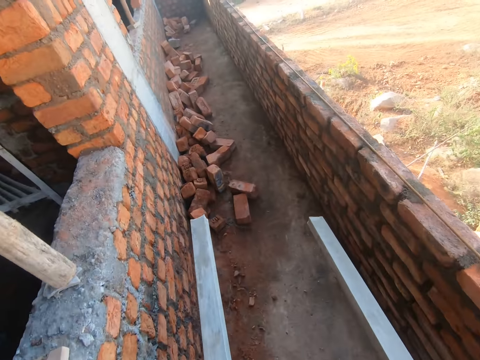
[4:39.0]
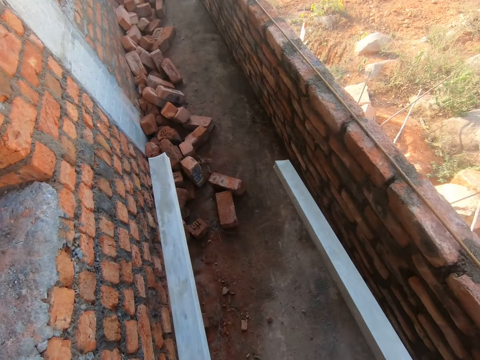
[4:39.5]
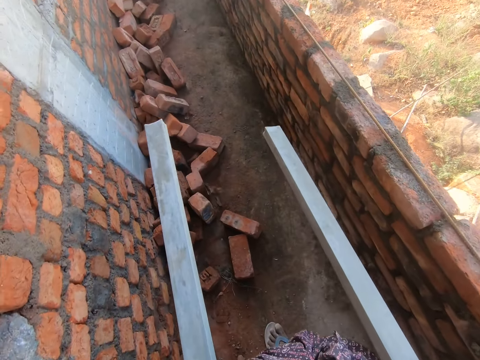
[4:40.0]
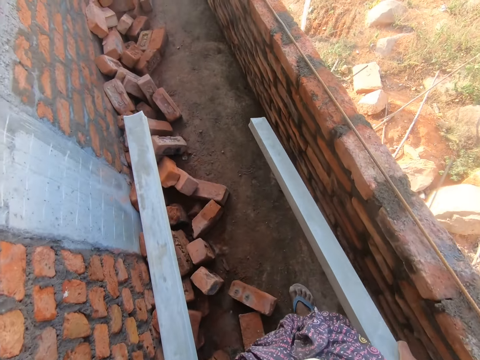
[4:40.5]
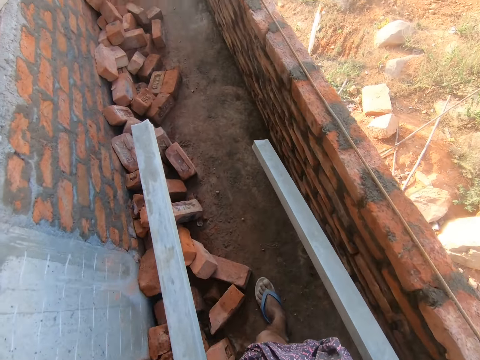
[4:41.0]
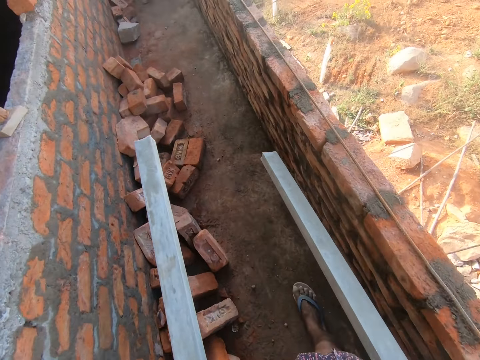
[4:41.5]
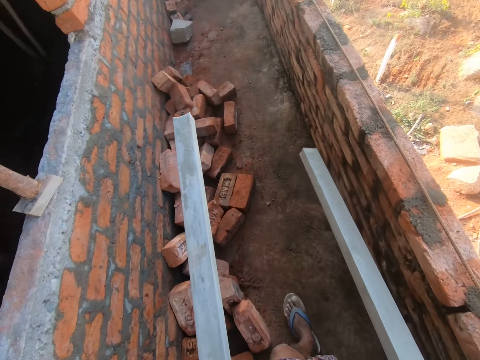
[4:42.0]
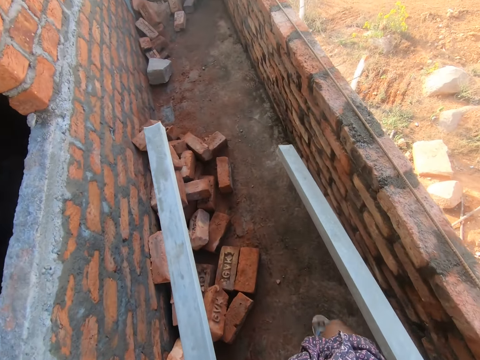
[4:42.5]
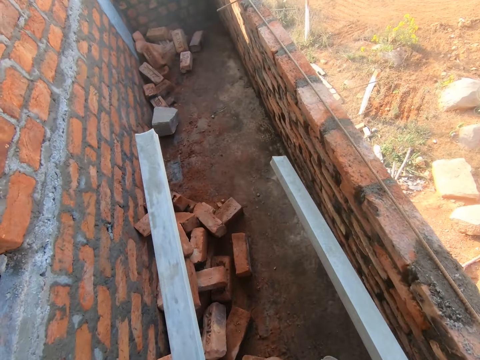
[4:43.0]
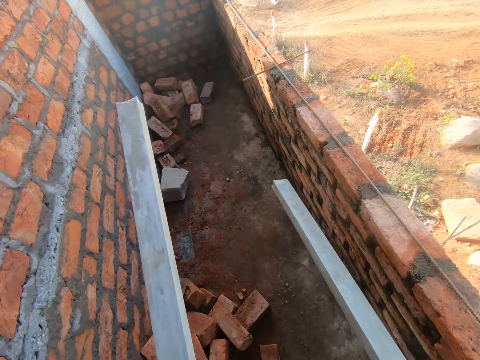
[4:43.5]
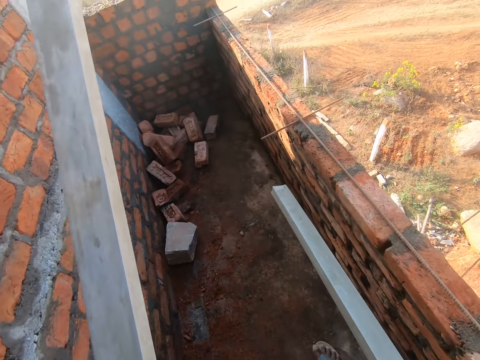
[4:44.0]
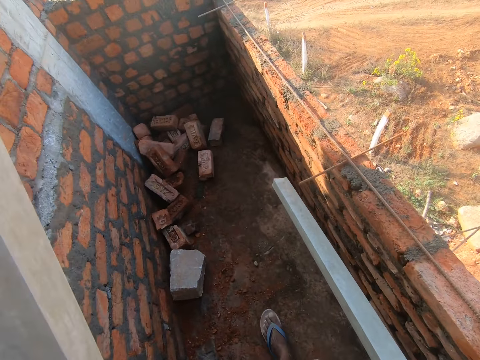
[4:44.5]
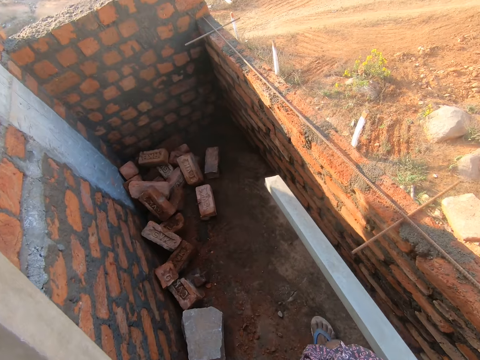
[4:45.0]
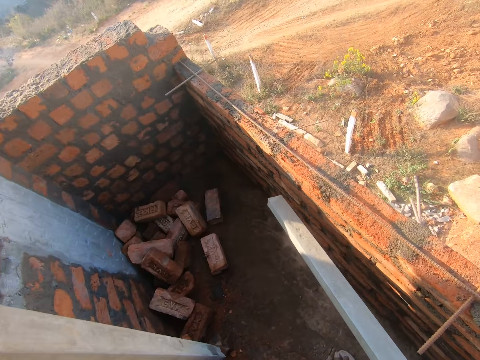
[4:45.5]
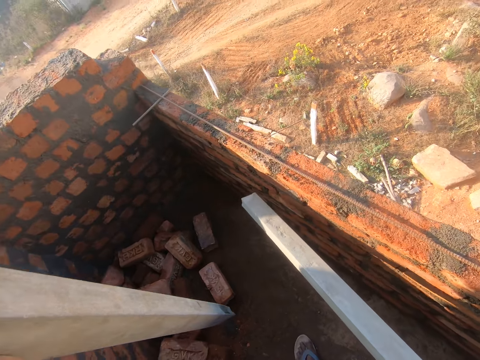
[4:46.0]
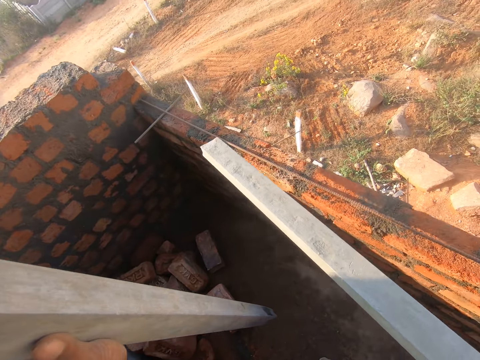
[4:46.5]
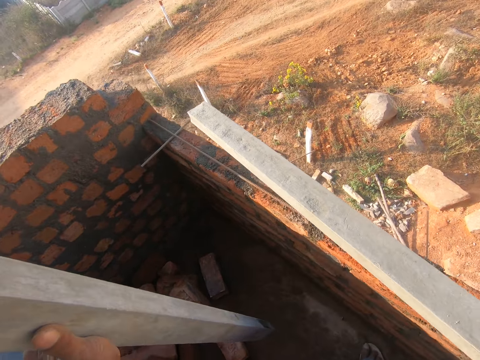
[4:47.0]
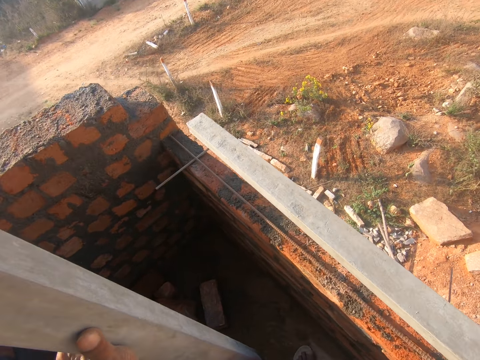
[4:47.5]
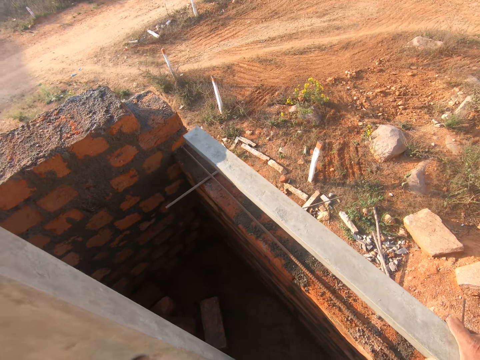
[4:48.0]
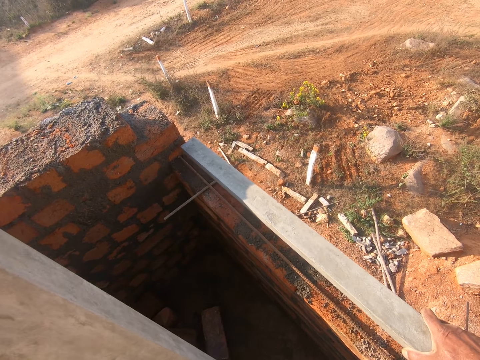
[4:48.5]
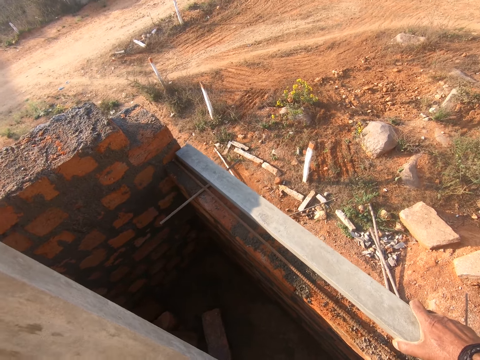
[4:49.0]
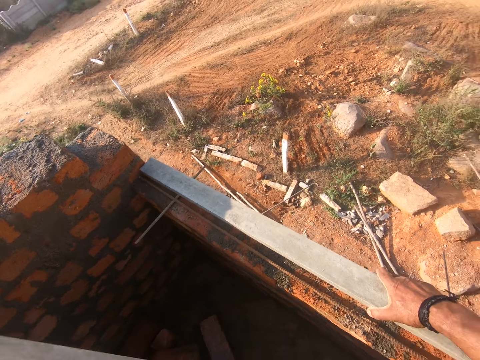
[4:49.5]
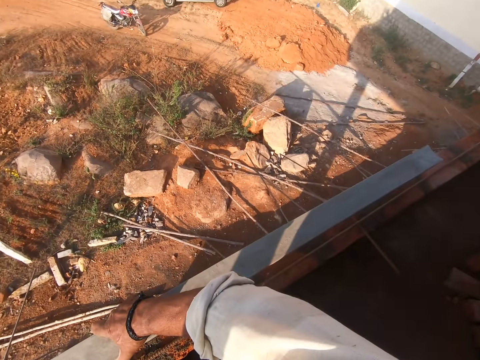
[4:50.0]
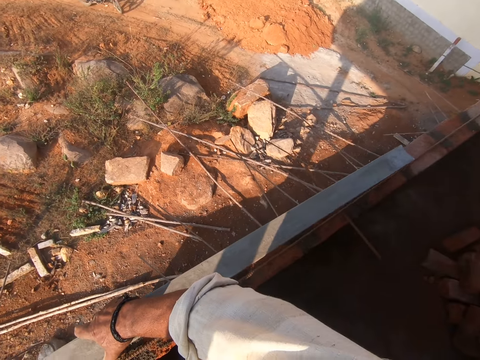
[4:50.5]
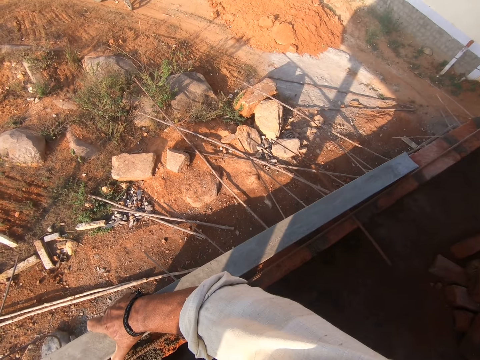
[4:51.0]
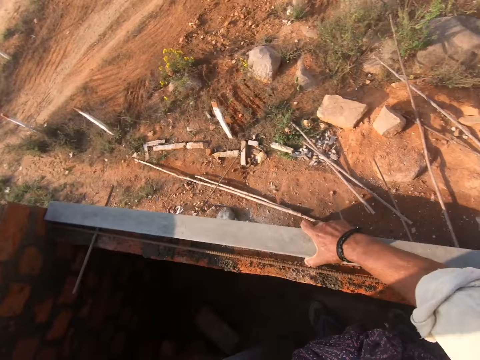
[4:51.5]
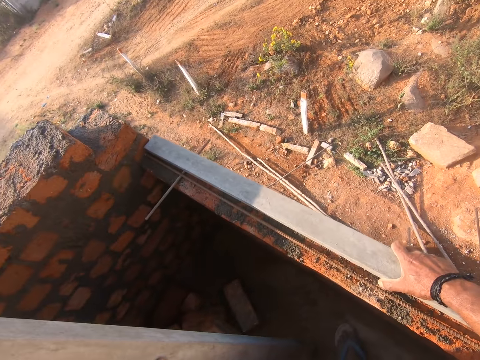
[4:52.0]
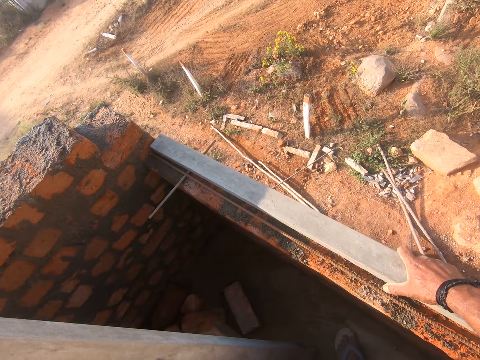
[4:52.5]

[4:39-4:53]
The camera wearer walks around the building corridor. They lift the plaster iron bar with the left hand. They drop the metal on the bricks. They put the wood on a concrete wall.

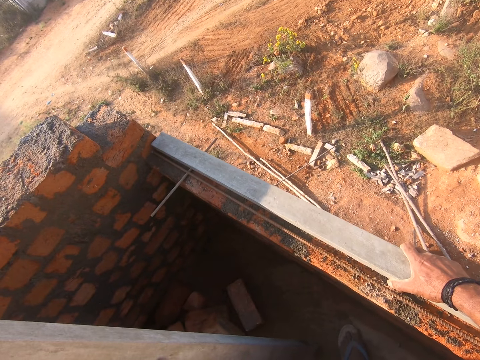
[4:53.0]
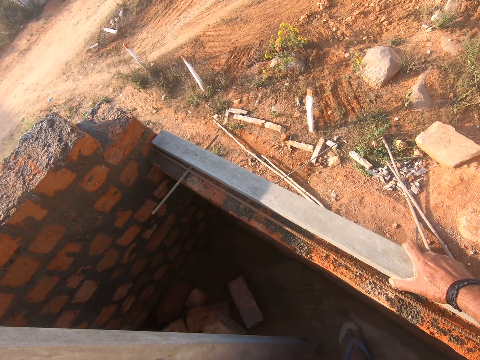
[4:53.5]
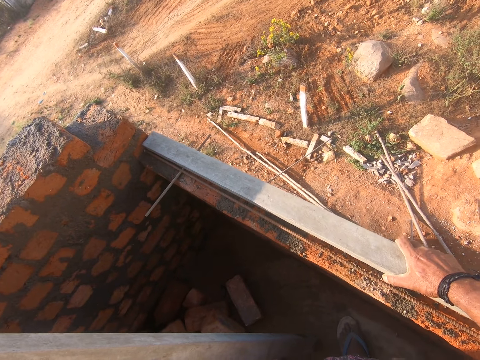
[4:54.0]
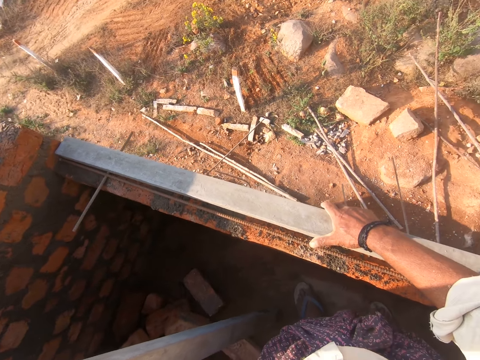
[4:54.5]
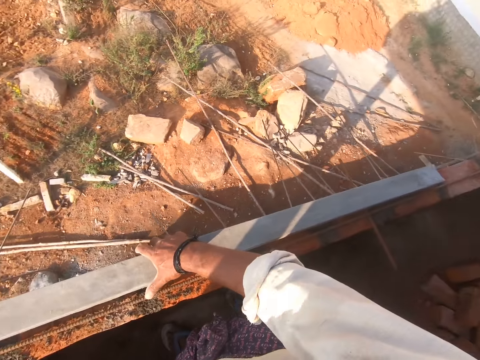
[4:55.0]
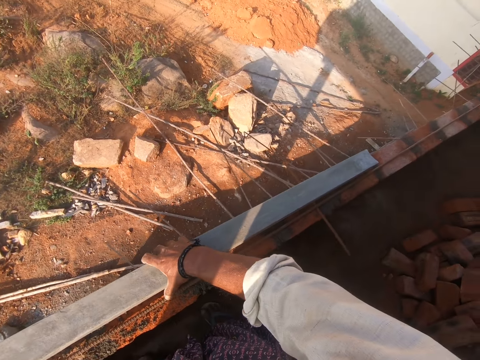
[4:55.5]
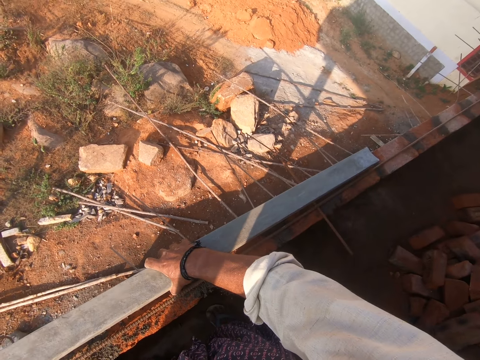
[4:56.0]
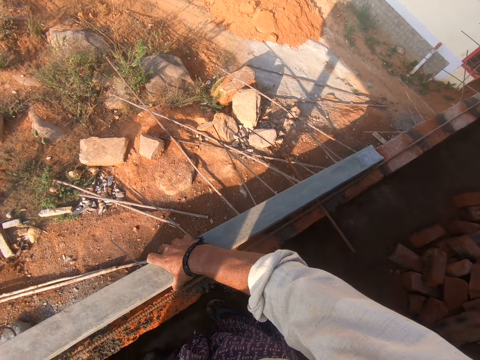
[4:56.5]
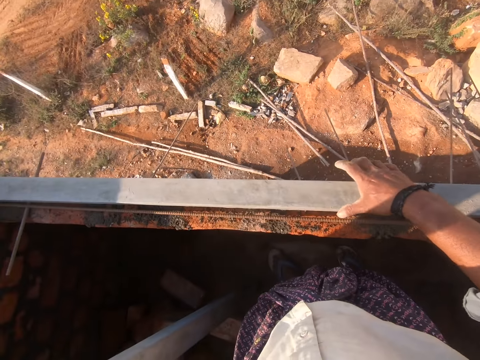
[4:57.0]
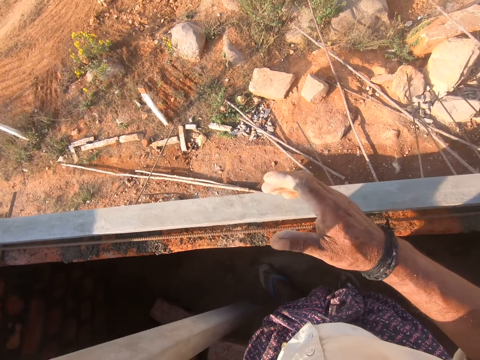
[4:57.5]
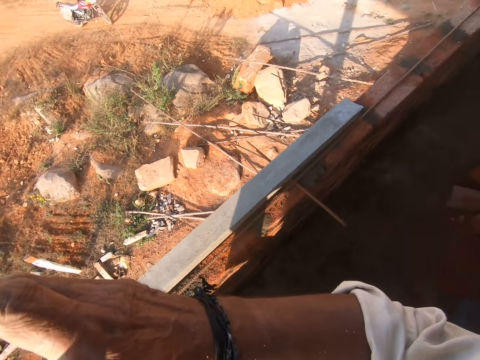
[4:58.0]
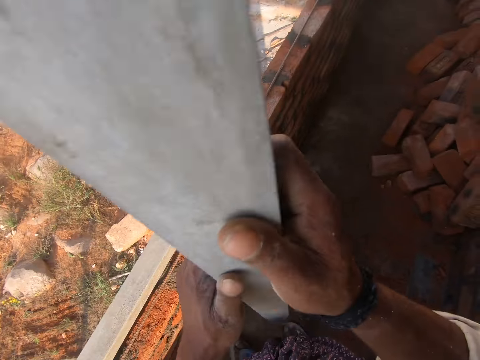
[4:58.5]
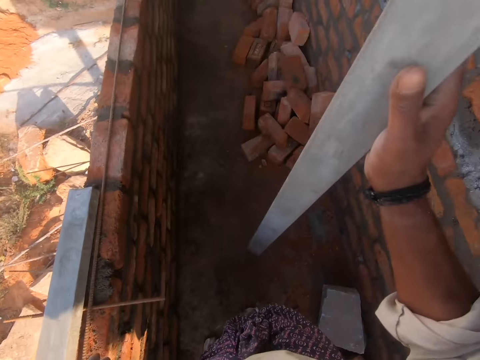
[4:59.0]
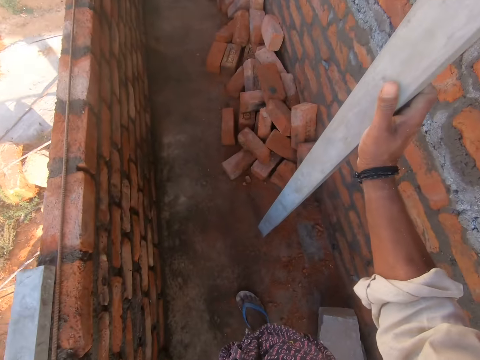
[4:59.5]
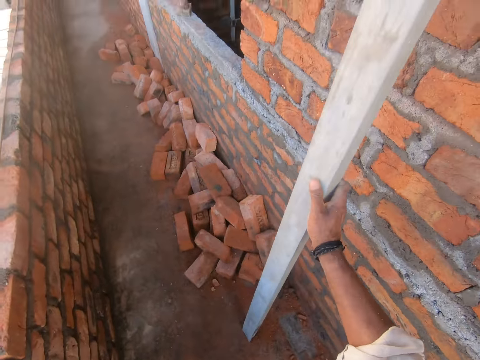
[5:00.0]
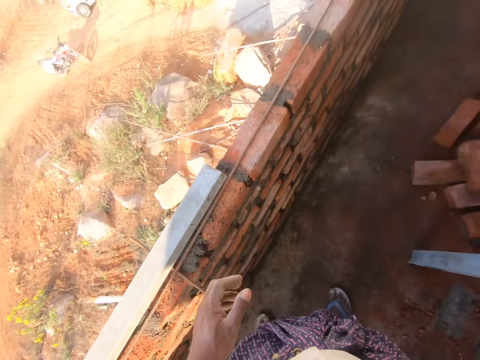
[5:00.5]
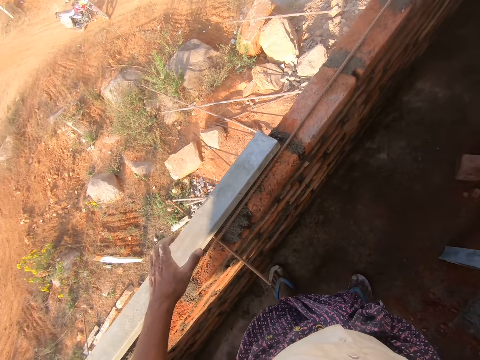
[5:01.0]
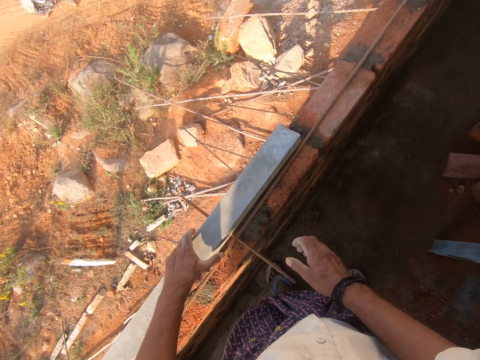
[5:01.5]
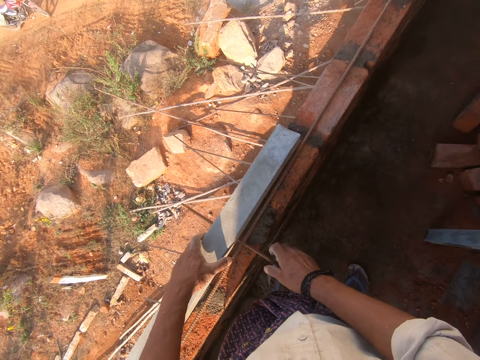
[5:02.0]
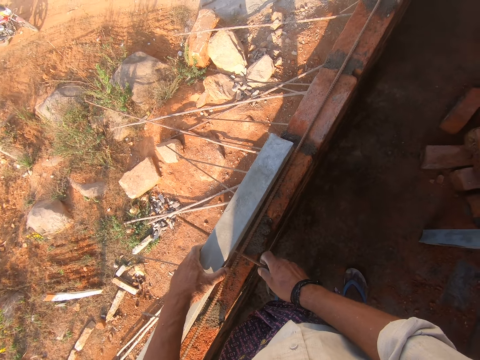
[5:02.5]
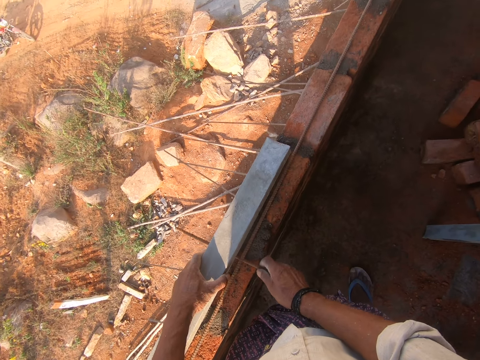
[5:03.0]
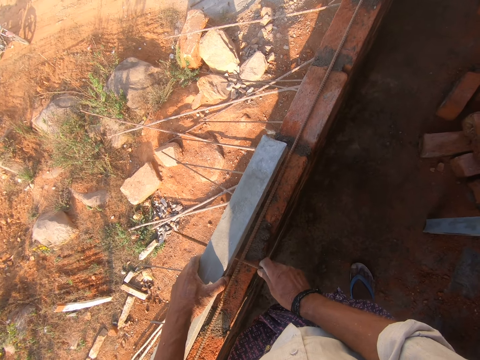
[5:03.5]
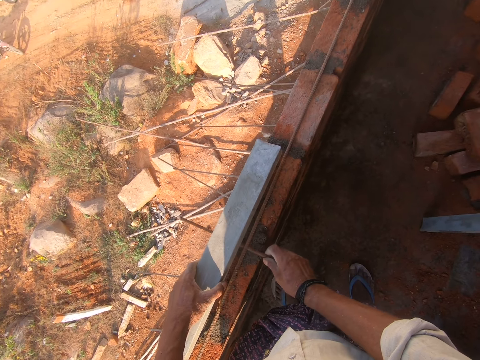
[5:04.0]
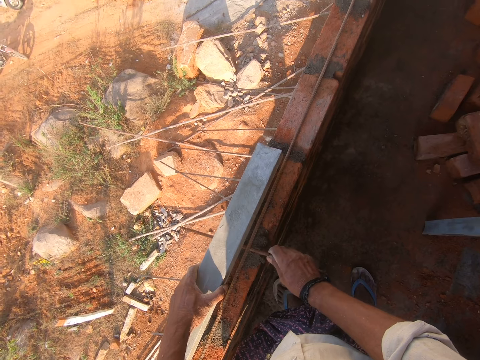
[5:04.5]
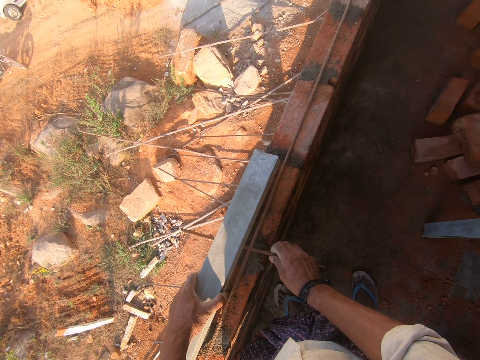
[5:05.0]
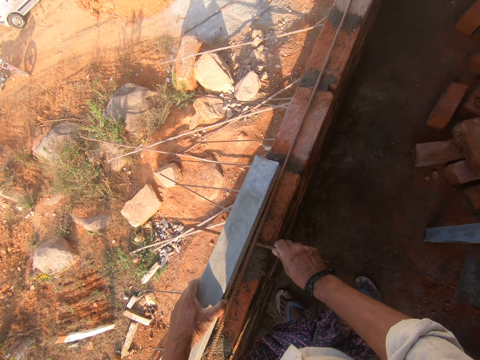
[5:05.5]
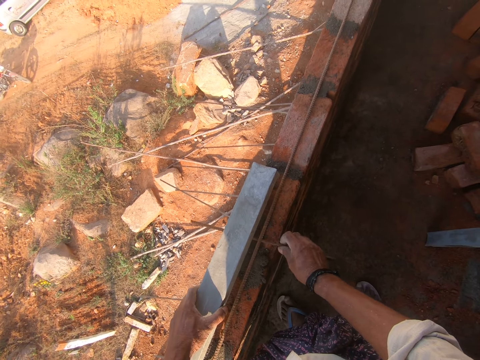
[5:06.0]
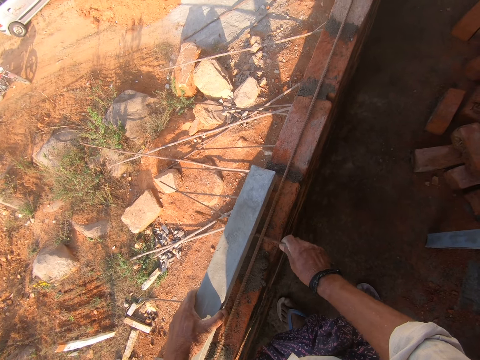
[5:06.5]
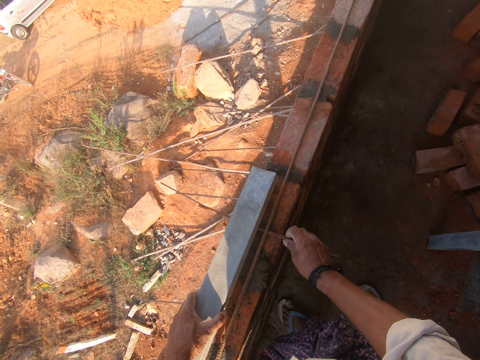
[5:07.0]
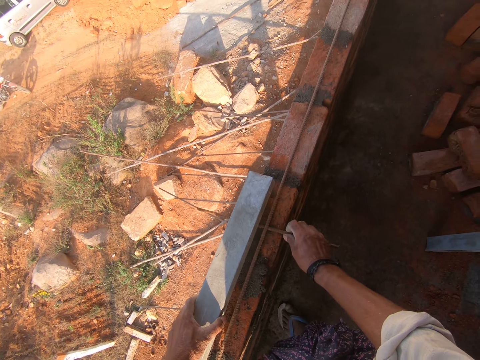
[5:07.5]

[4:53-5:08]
The camera wearer looks at the wood. They hold the metal in the right hand. They drop the metal. They lean the wood on the wall. They hold the metal. They push the metal. They move a rod under the wood.
